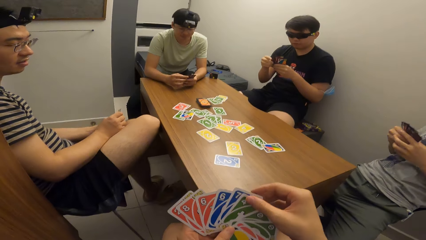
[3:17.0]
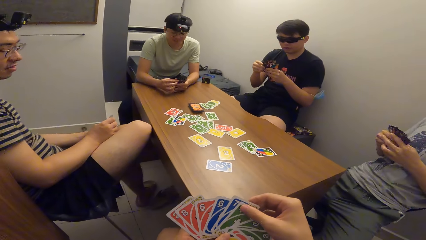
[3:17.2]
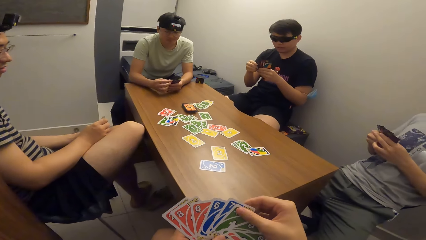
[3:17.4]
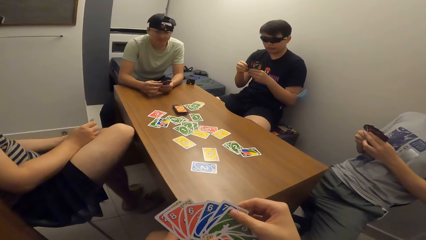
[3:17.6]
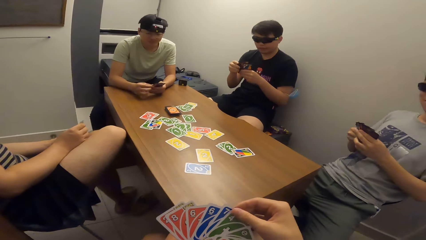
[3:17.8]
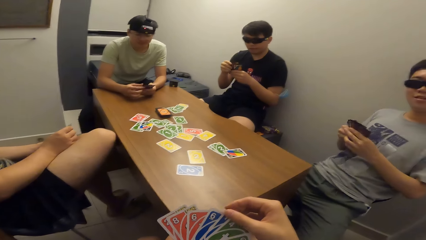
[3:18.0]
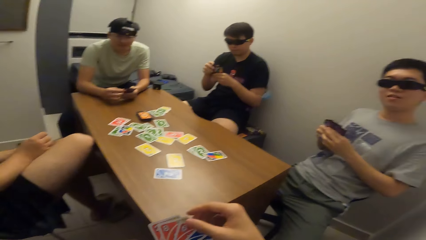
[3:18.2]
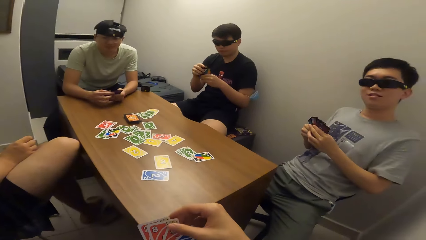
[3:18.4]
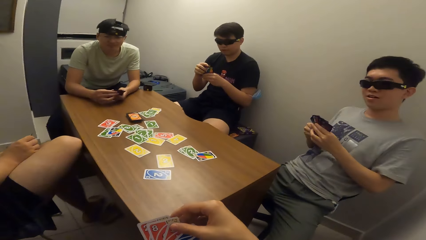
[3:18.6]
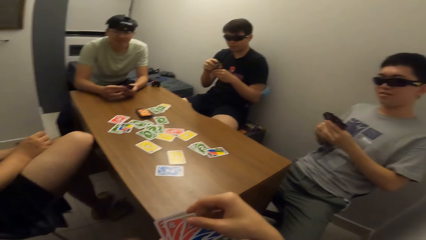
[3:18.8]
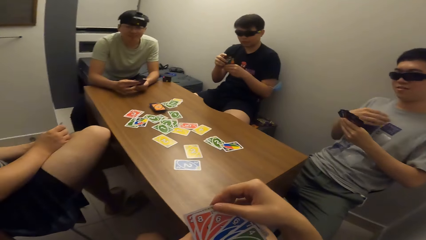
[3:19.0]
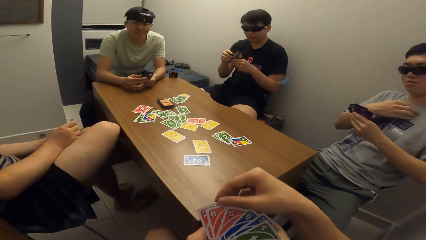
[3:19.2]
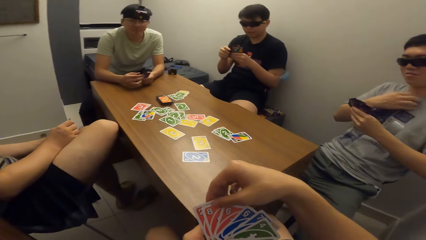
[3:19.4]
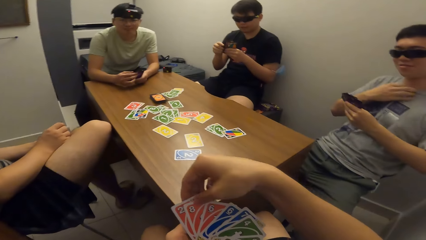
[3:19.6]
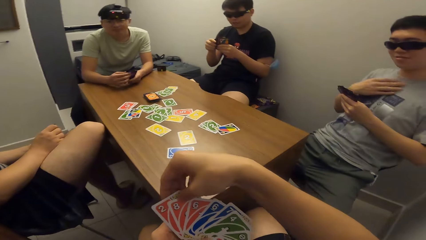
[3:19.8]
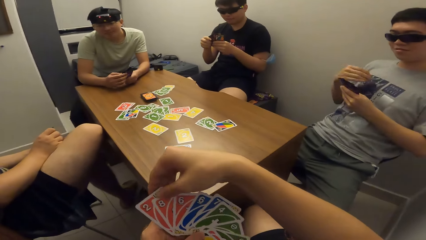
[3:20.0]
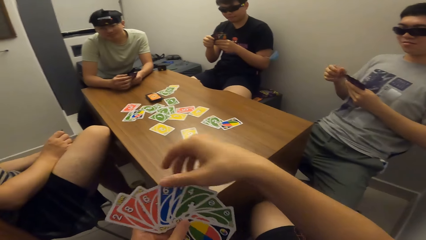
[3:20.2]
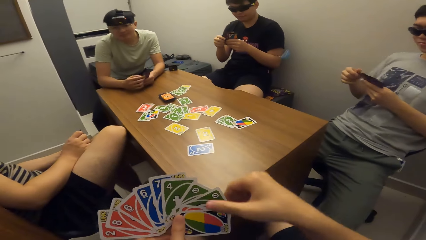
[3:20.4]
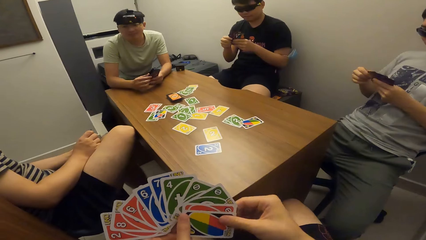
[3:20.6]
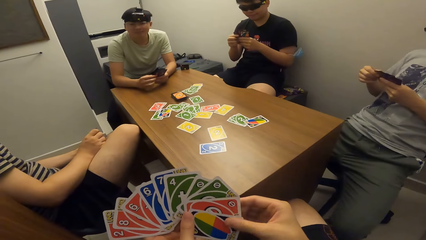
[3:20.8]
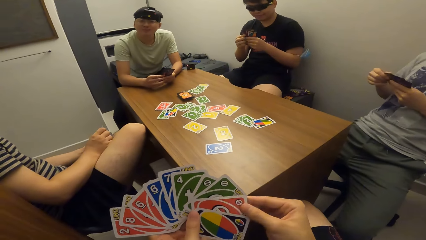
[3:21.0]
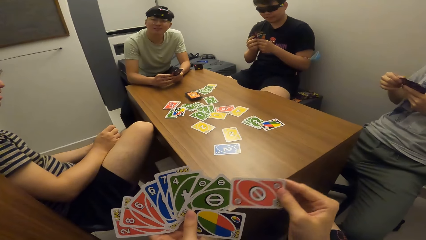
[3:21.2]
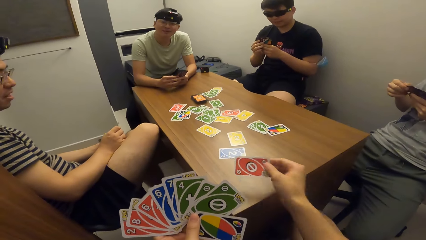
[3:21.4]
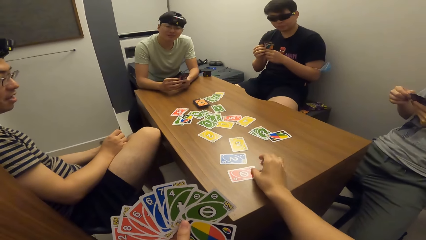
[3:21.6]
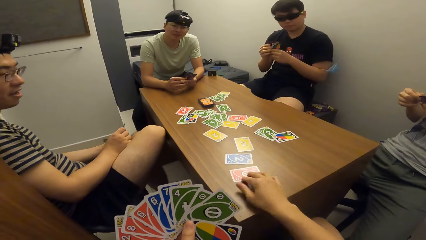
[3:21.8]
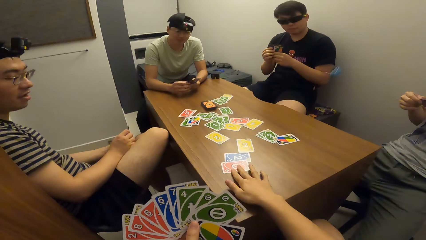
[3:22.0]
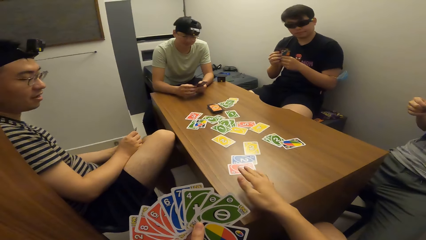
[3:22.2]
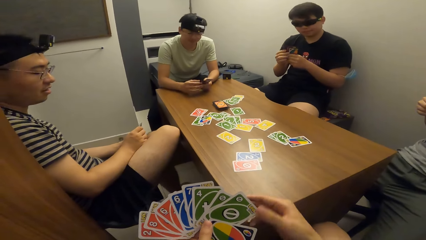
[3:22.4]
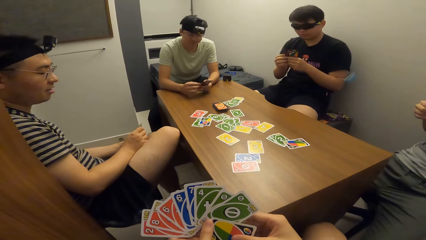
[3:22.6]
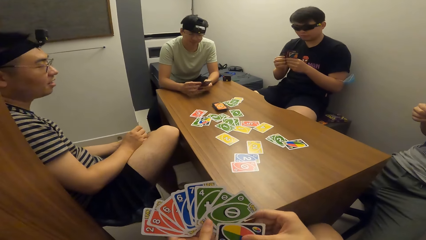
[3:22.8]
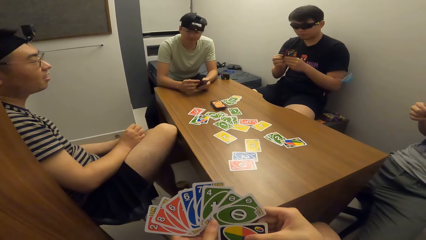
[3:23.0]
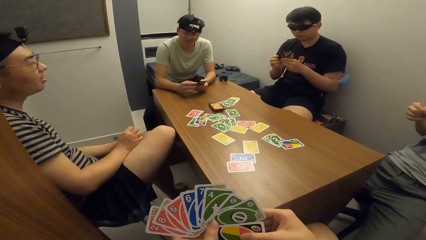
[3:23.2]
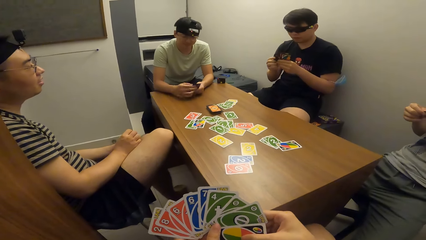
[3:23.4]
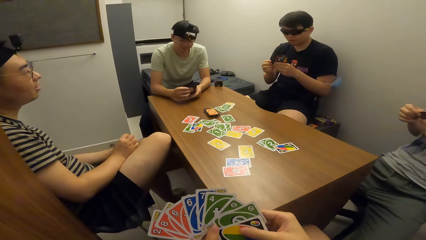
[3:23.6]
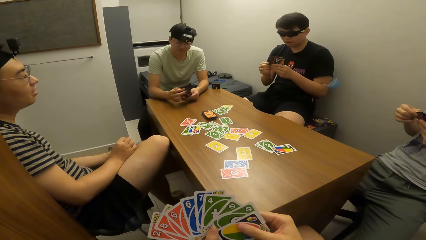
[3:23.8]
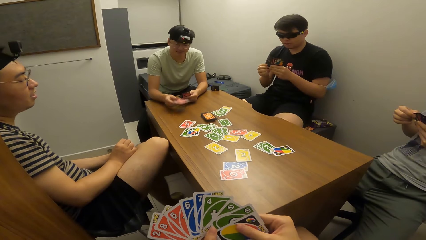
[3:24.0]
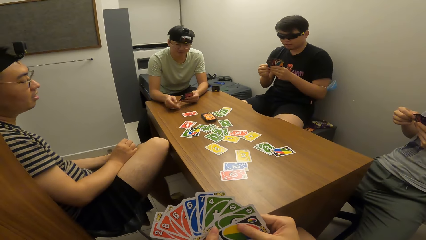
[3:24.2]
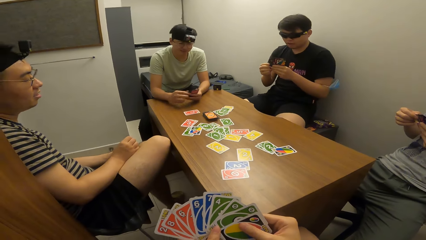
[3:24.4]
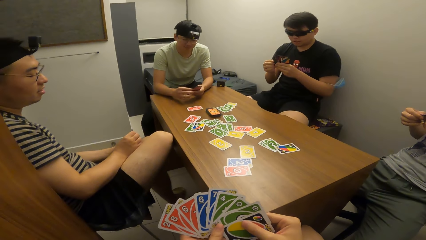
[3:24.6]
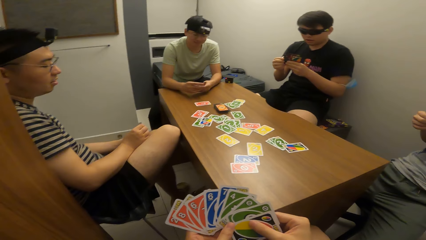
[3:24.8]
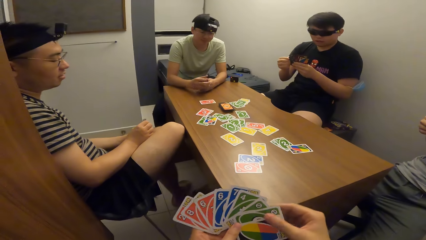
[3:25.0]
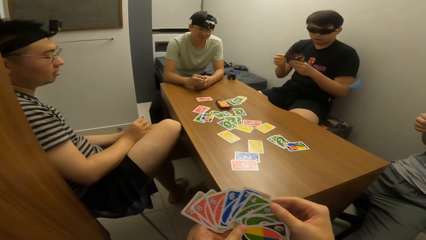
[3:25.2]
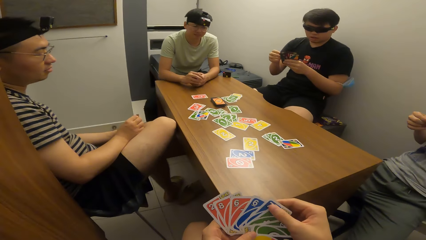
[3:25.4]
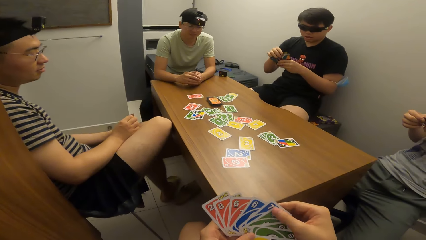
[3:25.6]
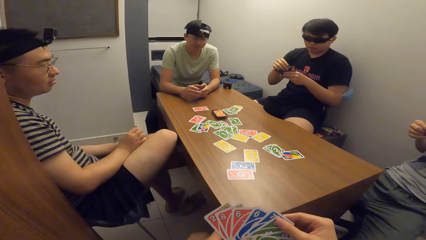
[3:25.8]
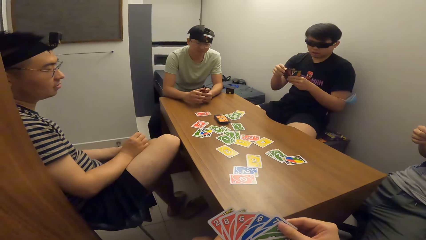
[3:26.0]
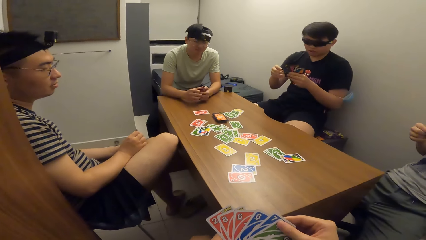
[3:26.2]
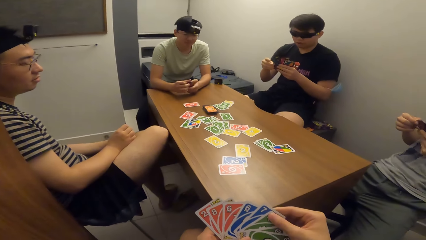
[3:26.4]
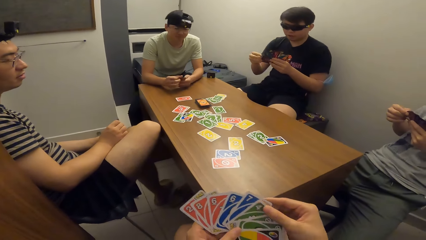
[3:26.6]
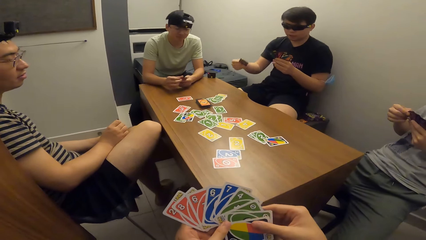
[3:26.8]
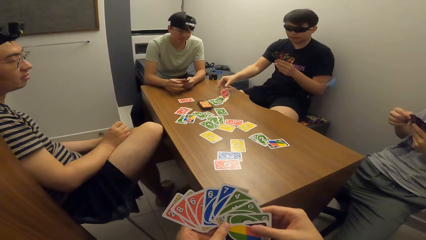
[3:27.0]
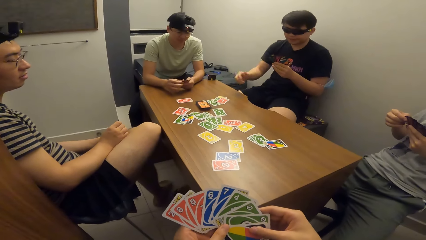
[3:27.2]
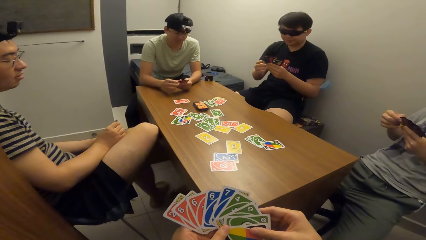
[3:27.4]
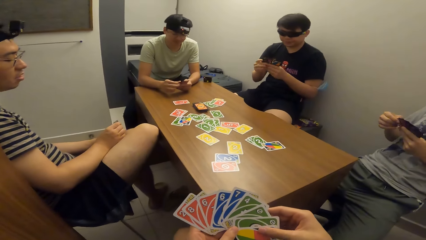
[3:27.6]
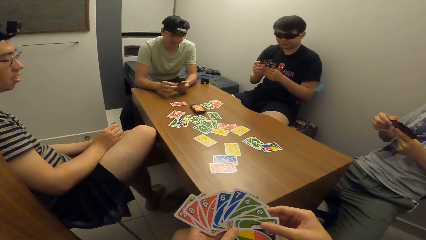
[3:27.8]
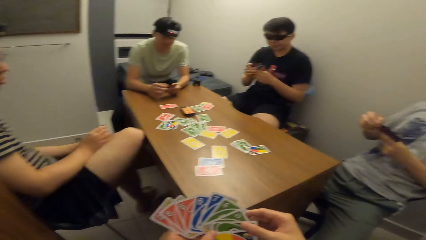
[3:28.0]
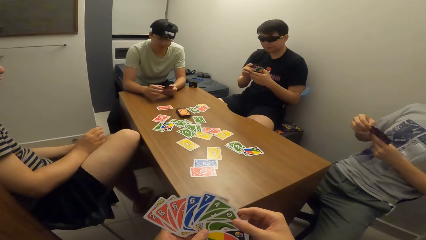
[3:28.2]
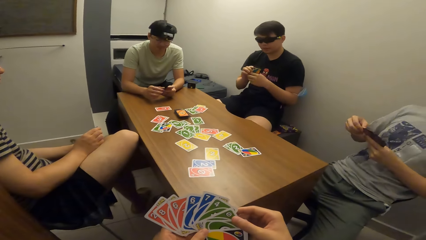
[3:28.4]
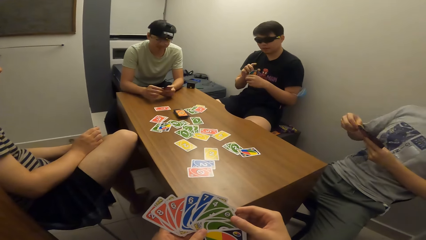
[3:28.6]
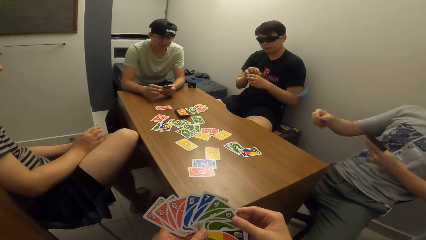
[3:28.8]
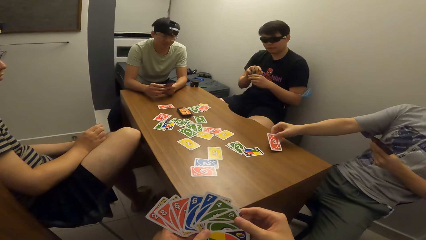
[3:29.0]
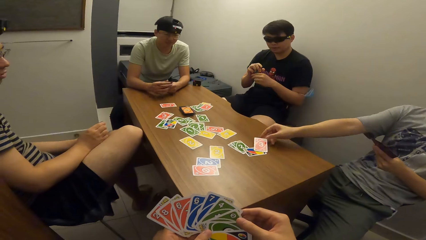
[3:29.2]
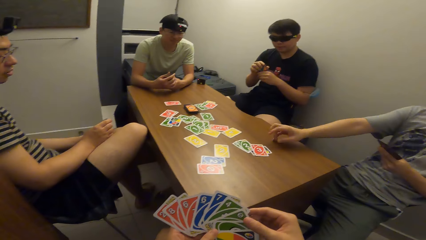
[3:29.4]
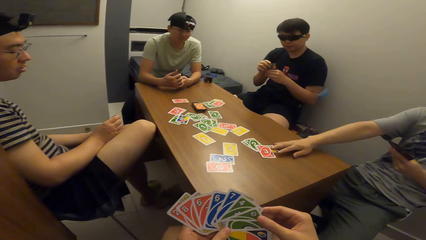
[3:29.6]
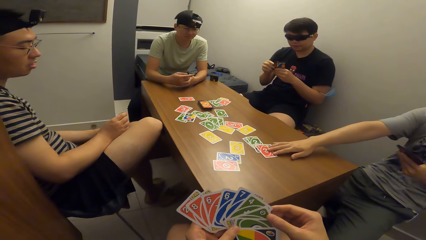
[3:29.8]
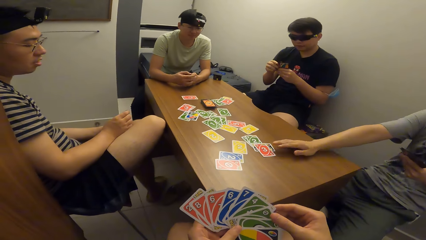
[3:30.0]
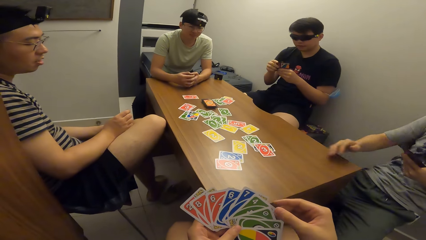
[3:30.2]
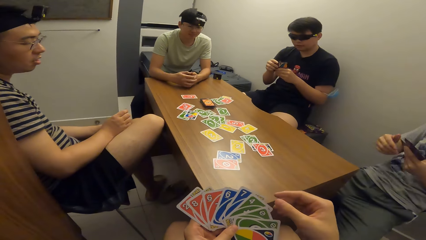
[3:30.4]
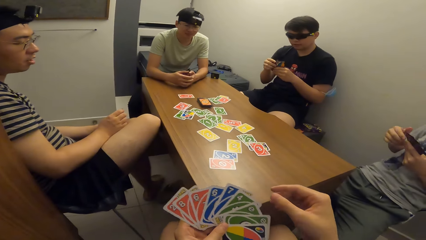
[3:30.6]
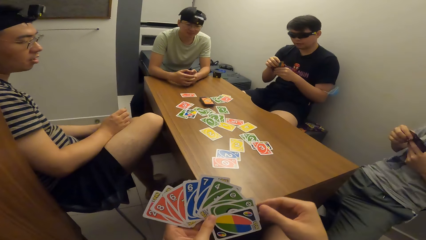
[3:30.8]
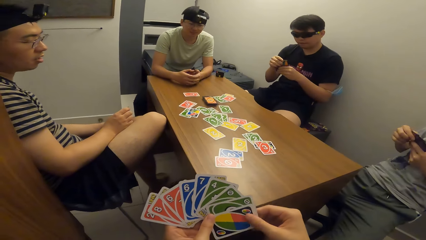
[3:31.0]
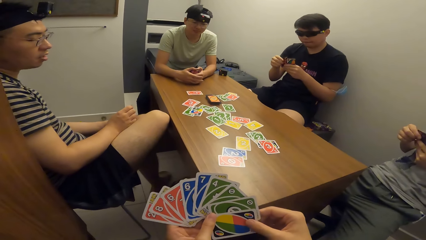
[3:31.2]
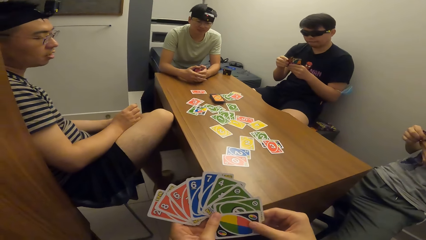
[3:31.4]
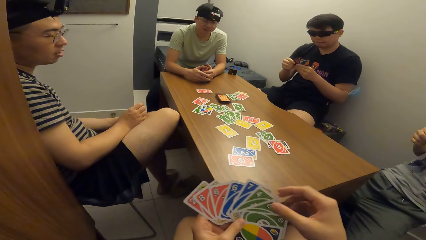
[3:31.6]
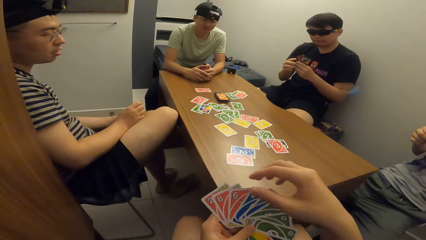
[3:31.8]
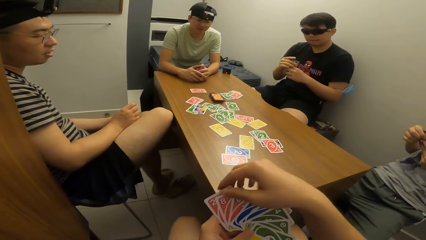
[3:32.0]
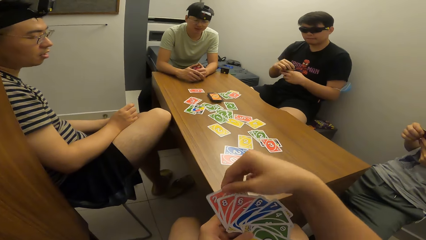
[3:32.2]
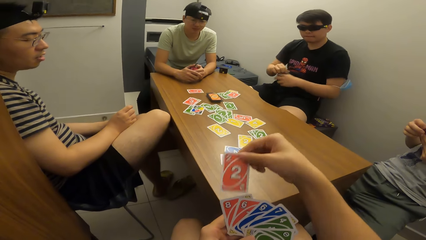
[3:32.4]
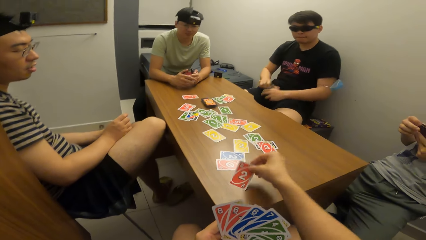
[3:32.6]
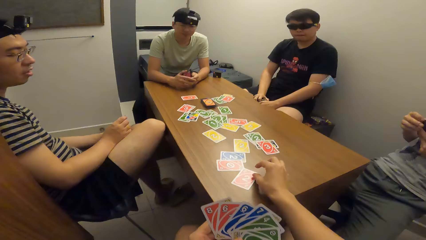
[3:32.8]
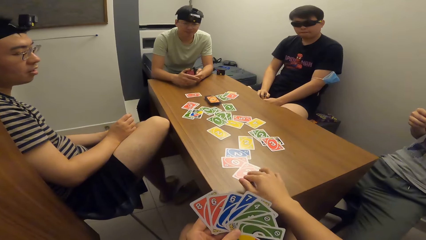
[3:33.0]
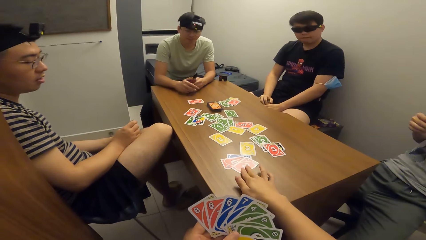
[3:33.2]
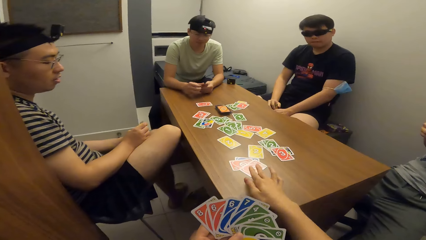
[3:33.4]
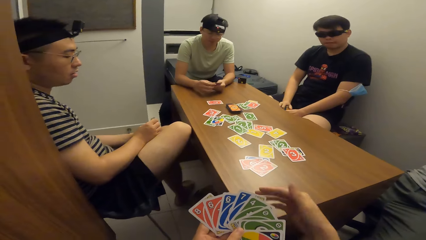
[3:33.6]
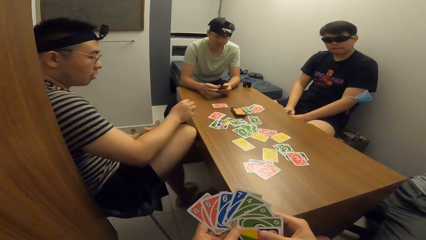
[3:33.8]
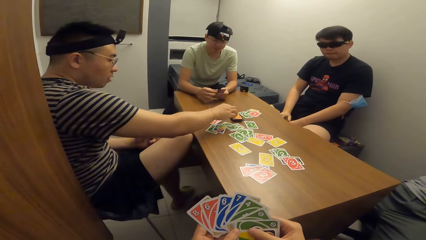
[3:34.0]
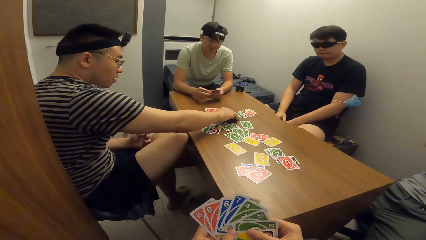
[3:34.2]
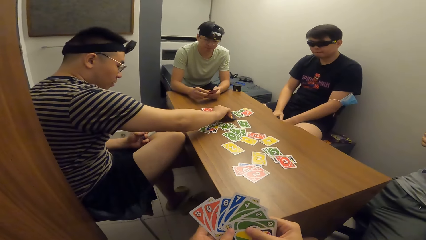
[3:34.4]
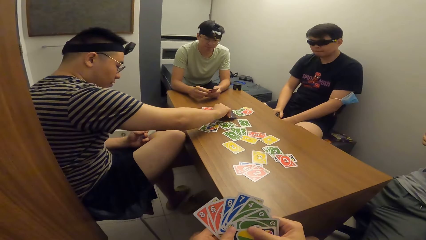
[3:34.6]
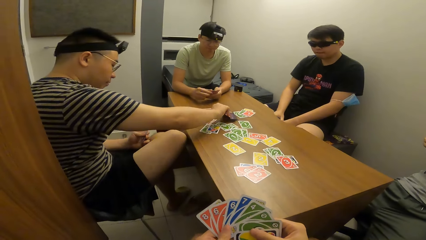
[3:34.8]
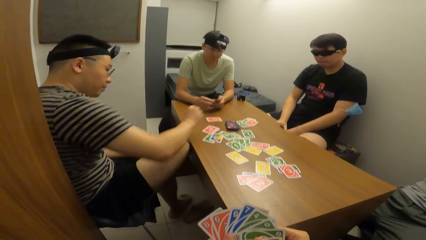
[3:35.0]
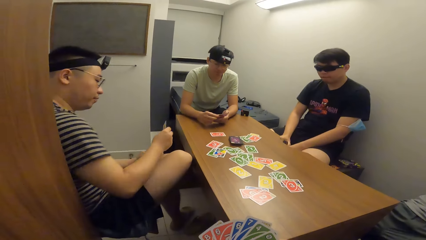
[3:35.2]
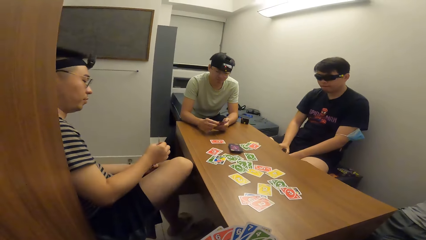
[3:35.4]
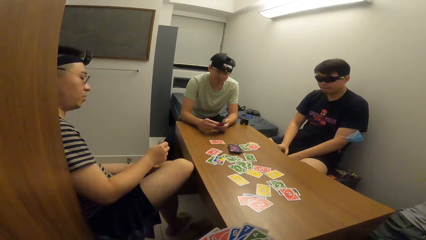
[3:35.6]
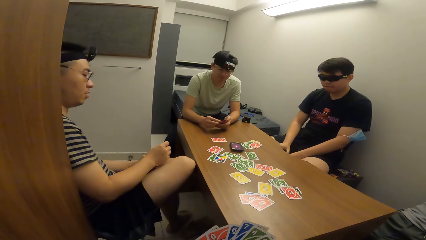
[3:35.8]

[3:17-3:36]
The camera wearer interacts with a man. He drops a card on the table with his right hand. Another man drops a card on the table with his right hand. A third man drops a card on the table with his right hand. The first man drops a card on the table with his left hand. The camera wearer drops a card on the table with his right hand. A fourth man picks up a card from the table with his right hand.
